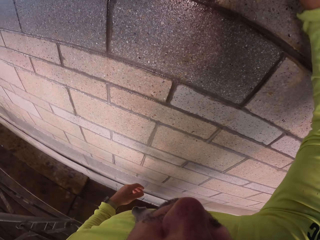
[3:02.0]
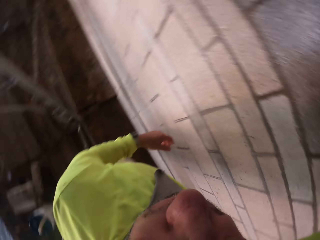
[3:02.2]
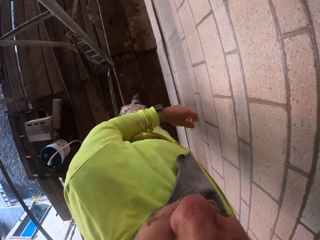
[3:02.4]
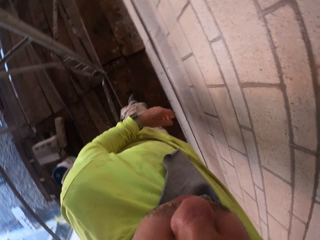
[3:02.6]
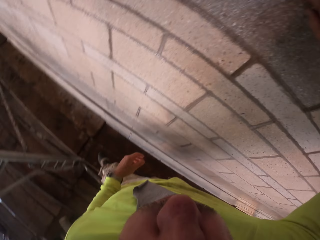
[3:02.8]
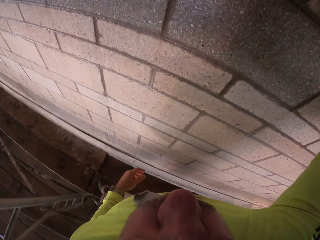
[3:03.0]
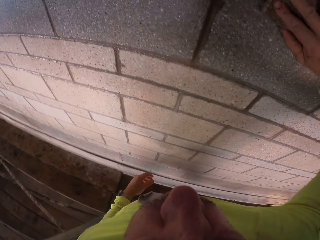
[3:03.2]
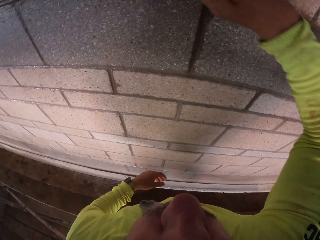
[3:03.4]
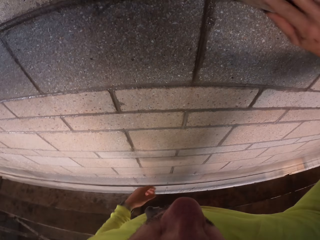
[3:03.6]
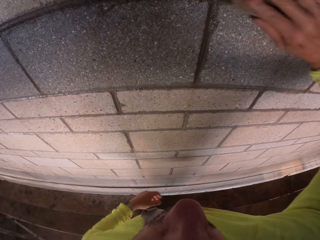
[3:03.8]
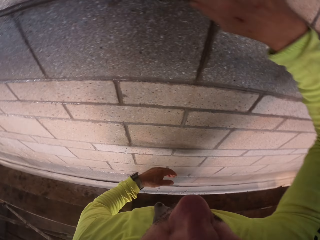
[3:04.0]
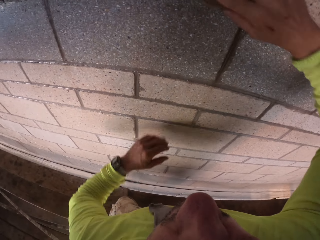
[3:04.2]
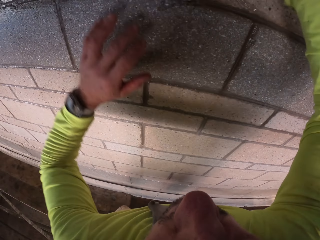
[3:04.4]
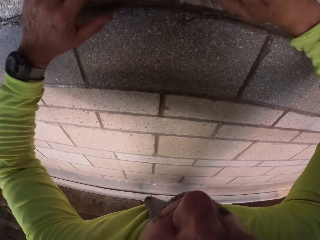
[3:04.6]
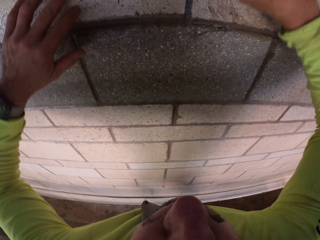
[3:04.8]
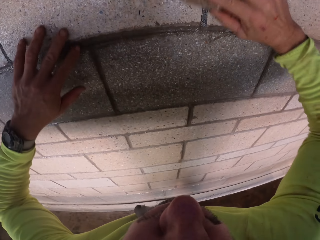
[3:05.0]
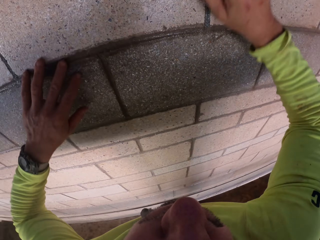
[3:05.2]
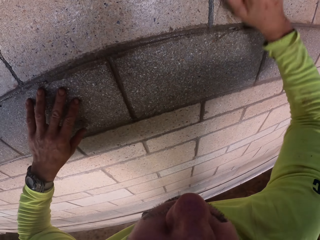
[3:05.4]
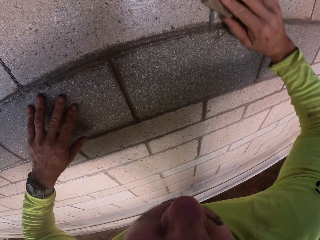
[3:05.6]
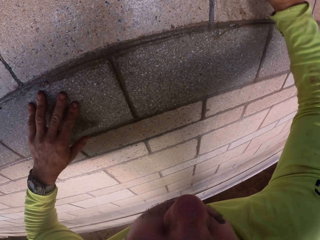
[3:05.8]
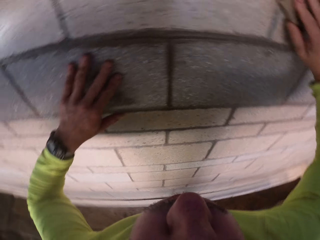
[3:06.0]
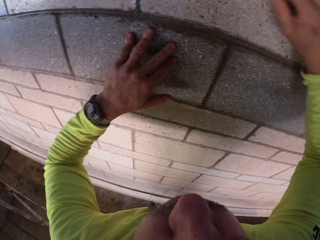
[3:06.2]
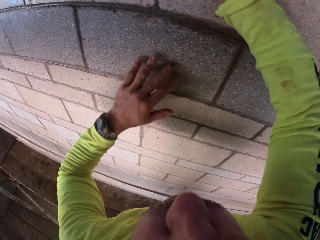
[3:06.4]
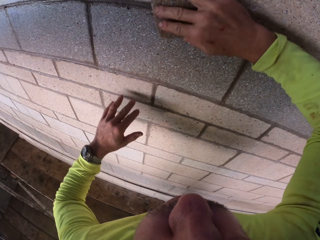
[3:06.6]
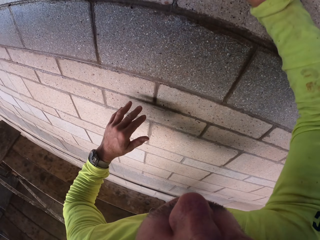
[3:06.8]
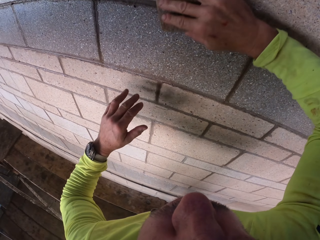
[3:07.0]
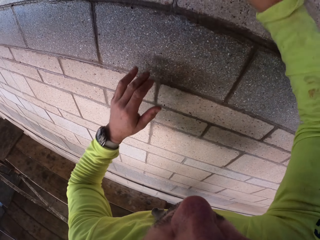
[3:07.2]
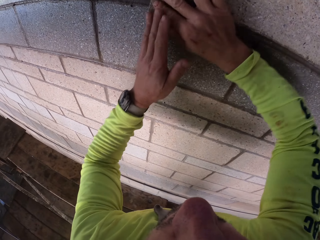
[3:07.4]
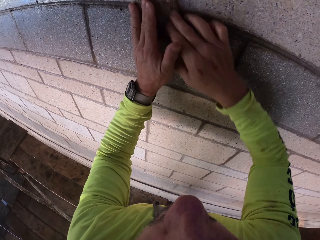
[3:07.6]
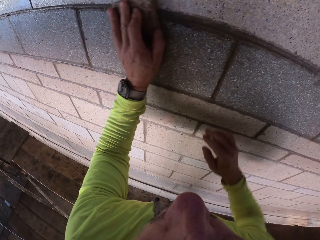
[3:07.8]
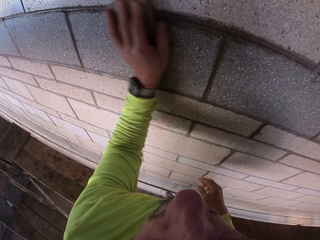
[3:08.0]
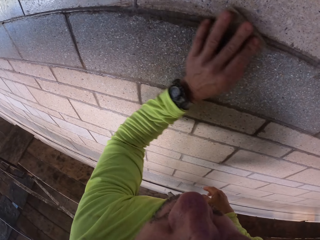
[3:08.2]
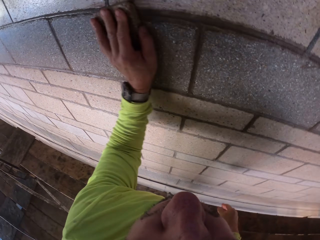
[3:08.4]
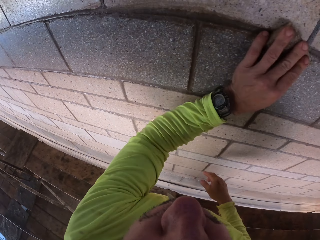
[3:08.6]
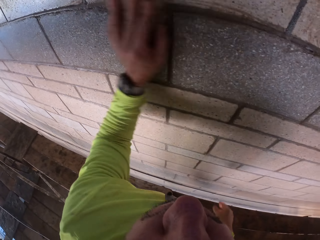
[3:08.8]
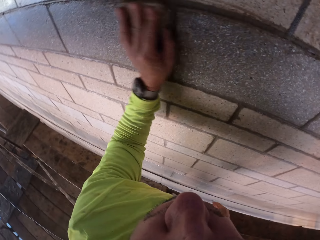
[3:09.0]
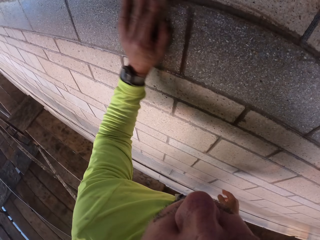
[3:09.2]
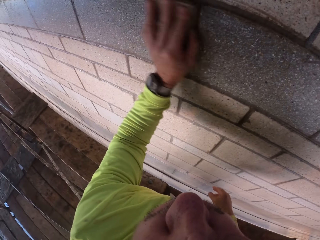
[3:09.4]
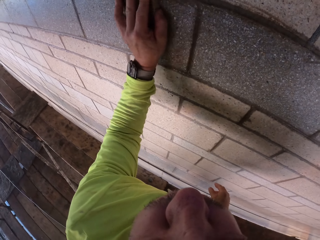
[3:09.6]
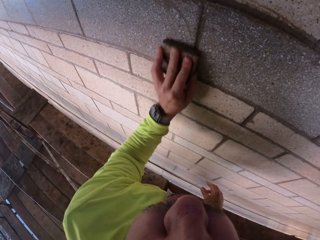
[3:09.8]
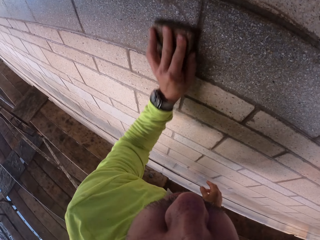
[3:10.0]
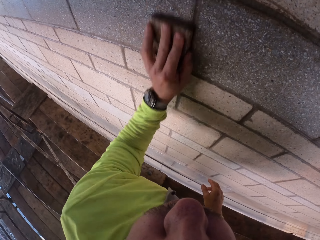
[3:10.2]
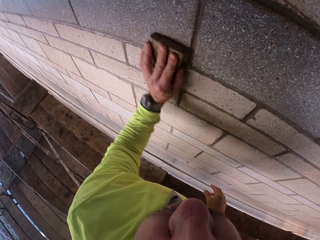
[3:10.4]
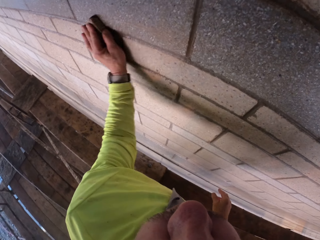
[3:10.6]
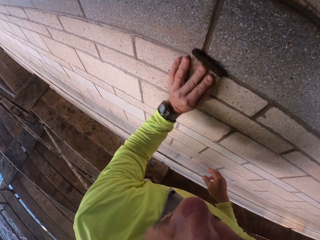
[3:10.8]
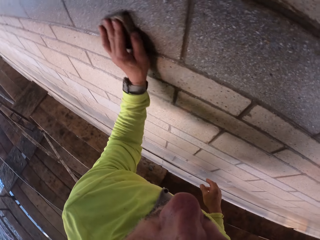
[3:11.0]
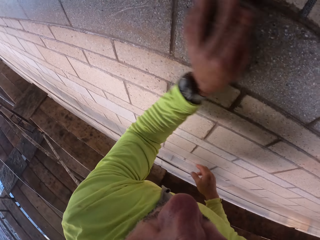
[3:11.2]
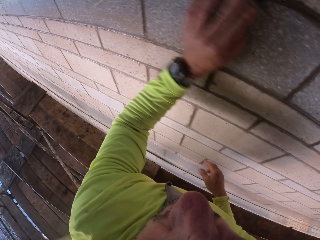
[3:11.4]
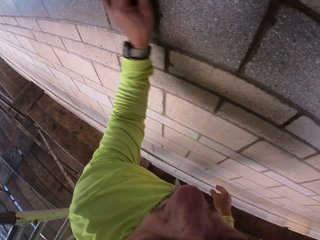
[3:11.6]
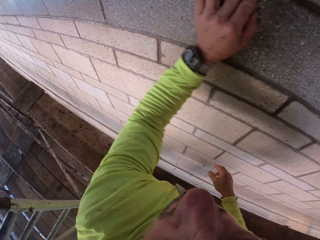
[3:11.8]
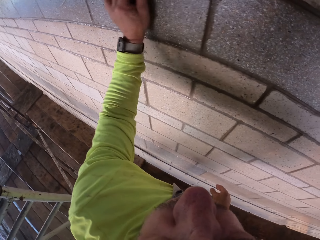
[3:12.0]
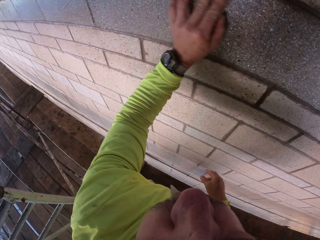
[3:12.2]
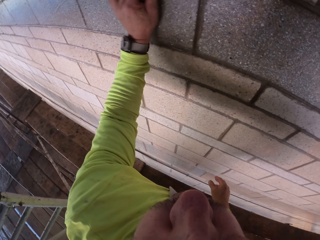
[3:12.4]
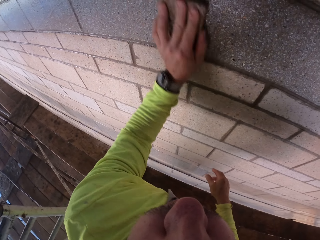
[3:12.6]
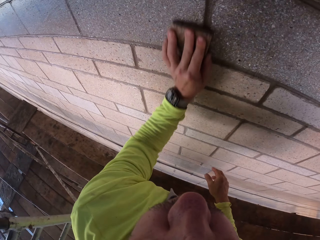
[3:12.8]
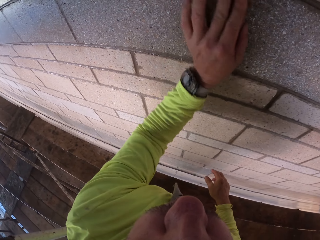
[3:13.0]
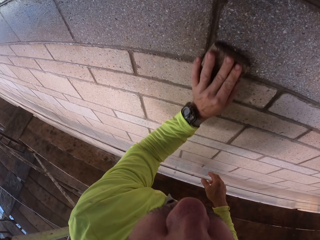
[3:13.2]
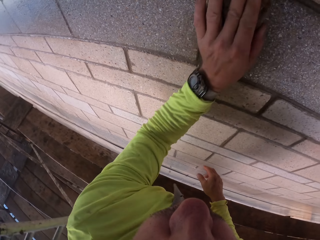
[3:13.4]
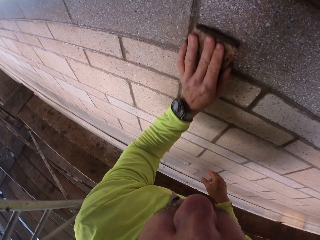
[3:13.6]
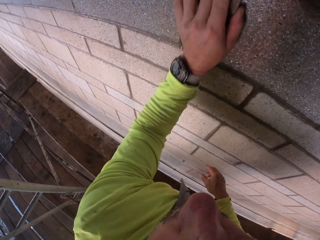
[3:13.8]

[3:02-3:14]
The camera wearer holds the wall with the left hand. They scrub the wall. They transfer the wall scrubber to the left hand. They scrub the wall with the wall scrubber.

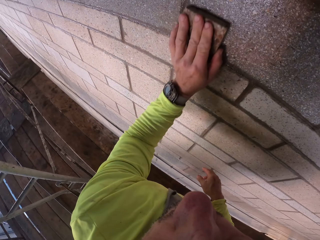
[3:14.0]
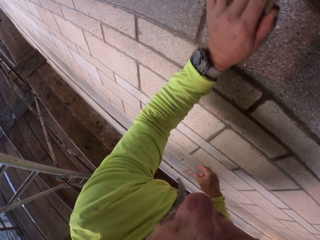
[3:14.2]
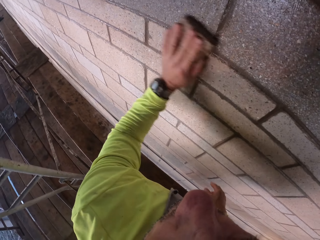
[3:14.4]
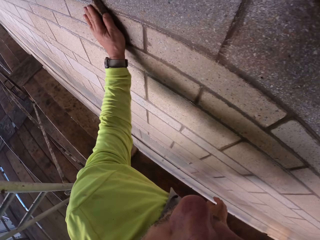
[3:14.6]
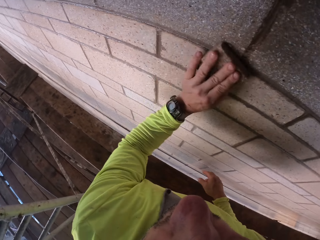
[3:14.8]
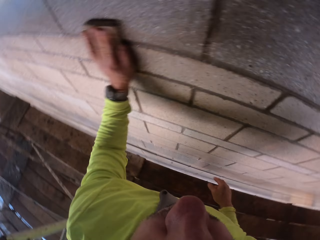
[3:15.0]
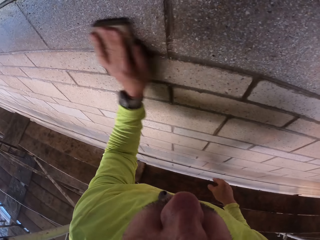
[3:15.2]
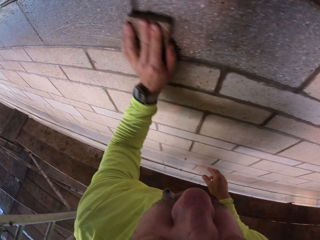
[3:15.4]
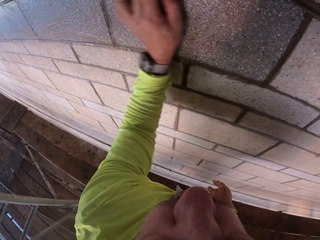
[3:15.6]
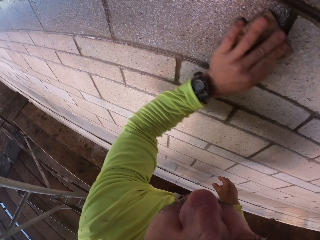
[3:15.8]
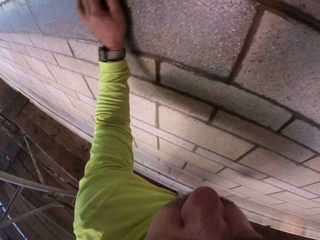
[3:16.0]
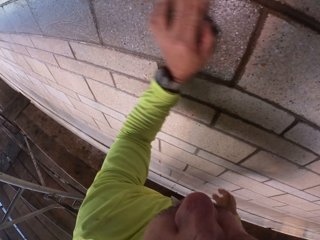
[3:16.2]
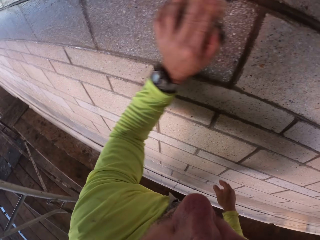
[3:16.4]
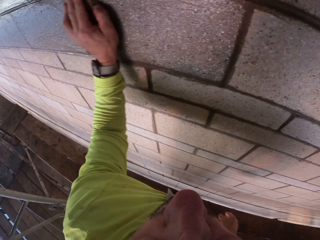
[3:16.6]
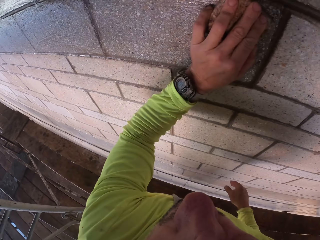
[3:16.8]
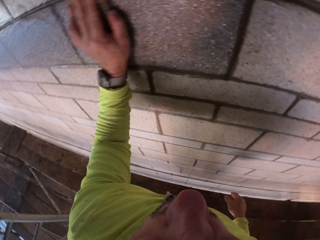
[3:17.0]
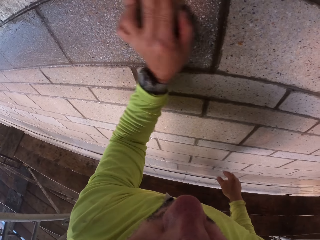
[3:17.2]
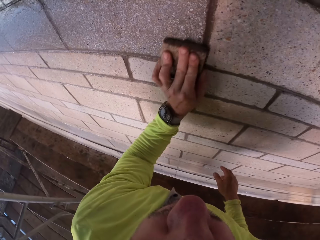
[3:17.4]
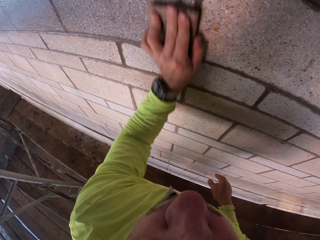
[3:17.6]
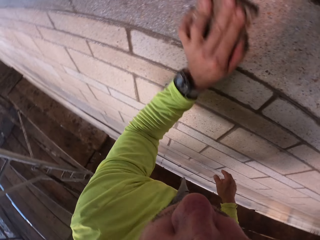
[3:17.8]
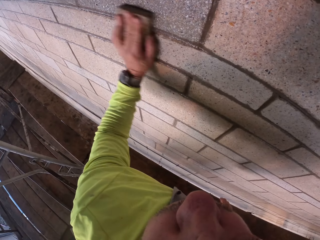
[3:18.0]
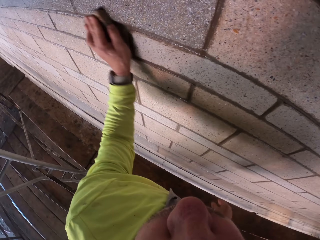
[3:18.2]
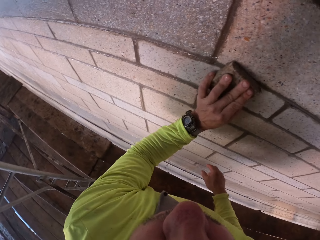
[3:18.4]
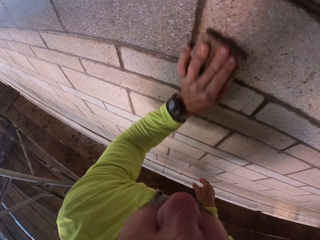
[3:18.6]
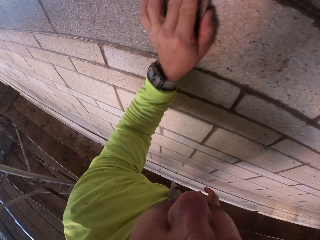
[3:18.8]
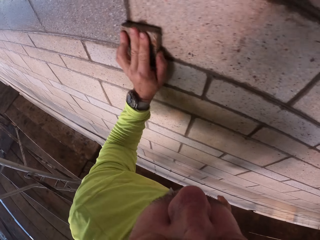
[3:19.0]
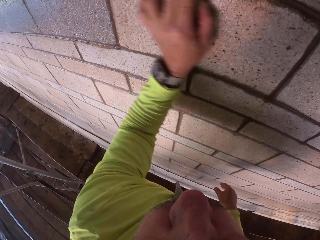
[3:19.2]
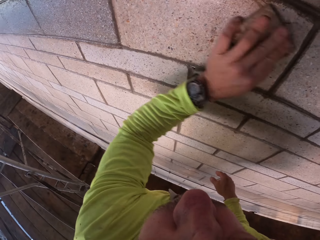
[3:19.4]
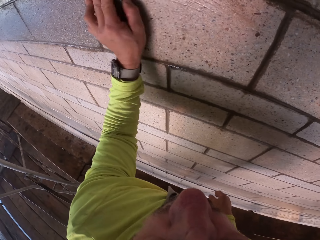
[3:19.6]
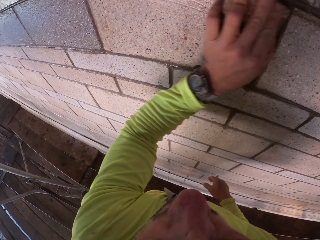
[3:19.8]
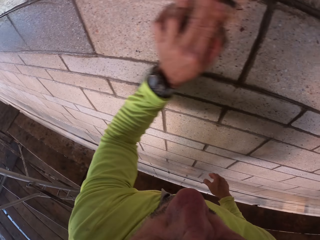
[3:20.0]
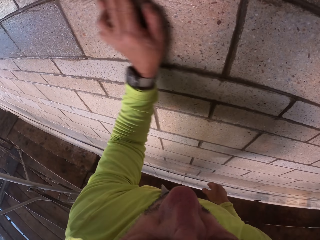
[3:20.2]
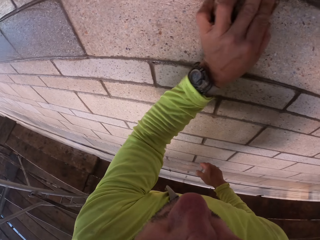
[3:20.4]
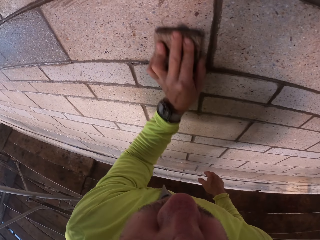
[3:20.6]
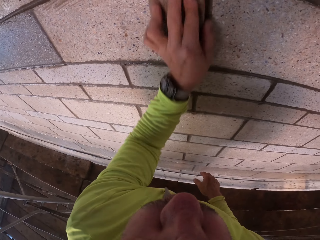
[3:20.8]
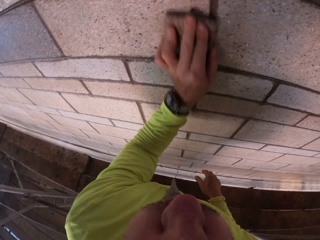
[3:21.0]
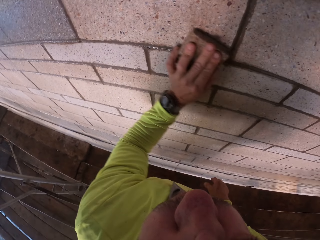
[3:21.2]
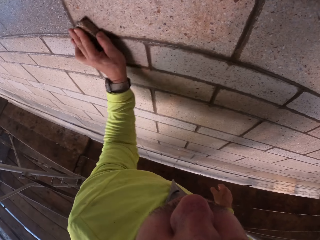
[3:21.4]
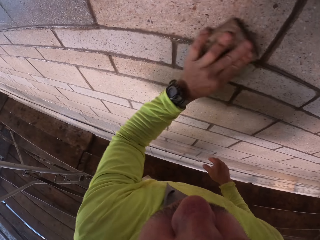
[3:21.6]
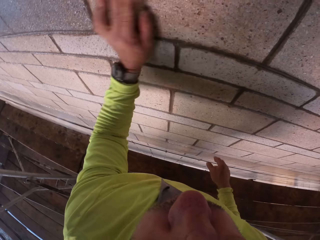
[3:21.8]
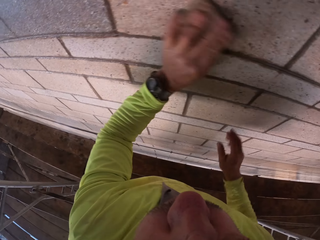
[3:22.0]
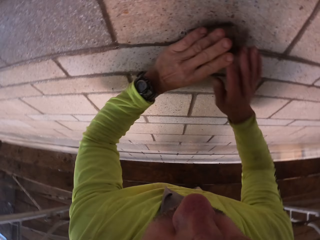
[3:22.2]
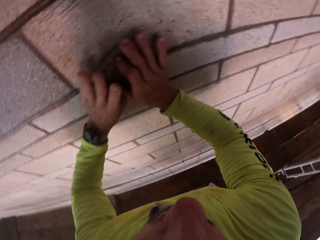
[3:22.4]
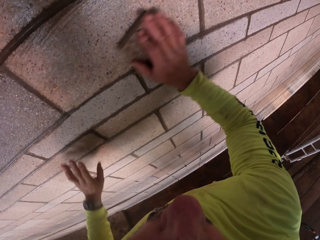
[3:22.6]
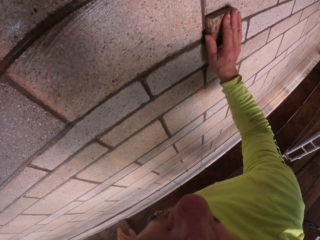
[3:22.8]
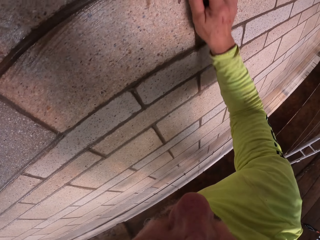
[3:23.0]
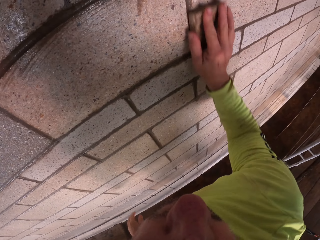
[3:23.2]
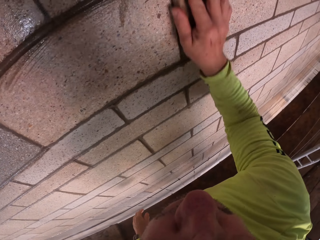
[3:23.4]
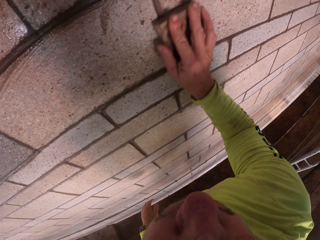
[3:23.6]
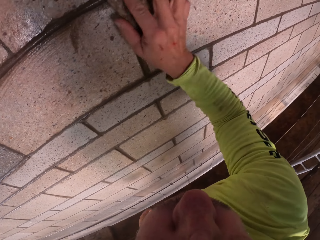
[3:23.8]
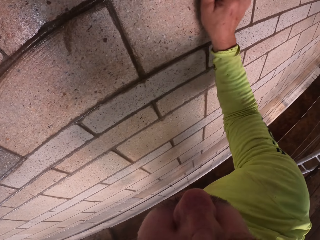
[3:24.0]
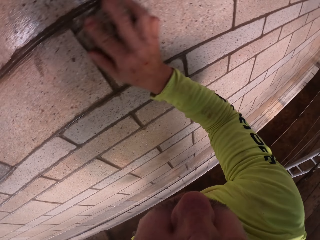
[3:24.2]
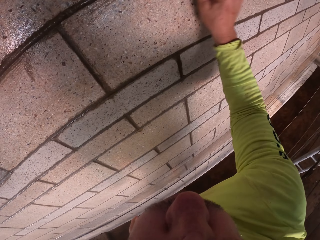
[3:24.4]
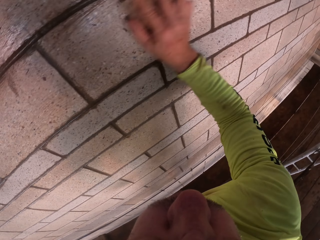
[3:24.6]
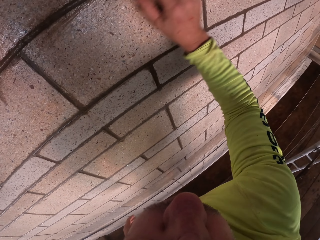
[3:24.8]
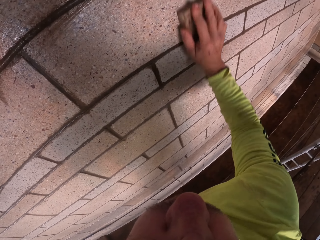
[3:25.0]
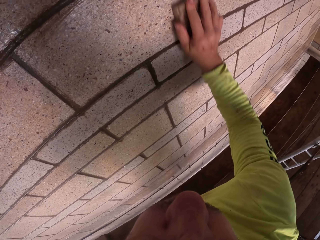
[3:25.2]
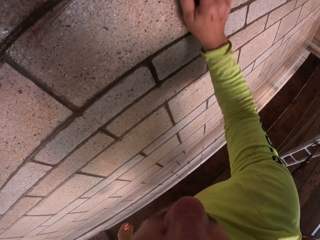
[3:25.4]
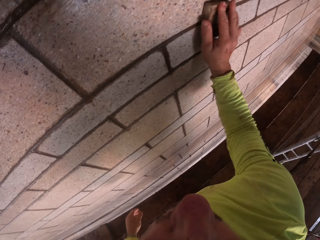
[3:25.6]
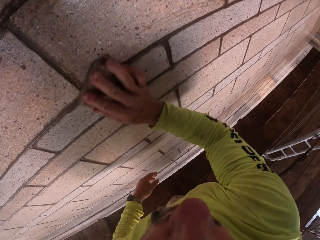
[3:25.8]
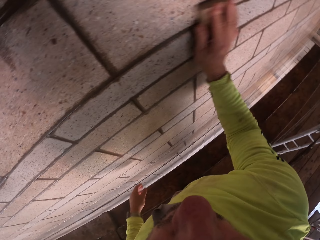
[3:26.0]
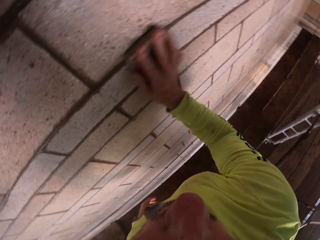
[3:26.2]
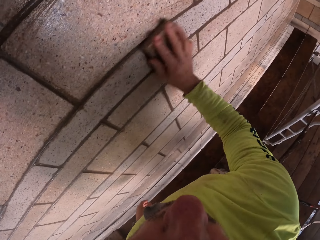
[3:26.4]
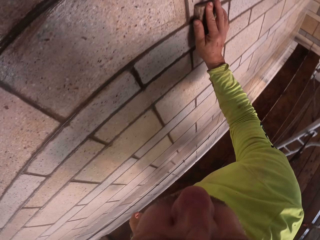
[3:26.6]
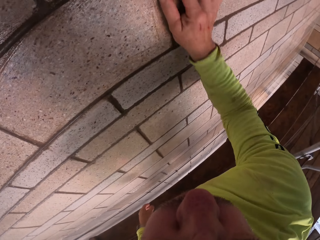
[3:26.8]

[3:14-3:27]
The camera wearer transfers the wall scrubber to the right hand. They scrub the wall with the wall scrubber.
